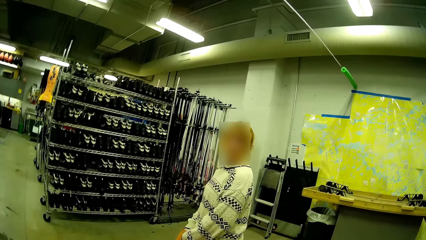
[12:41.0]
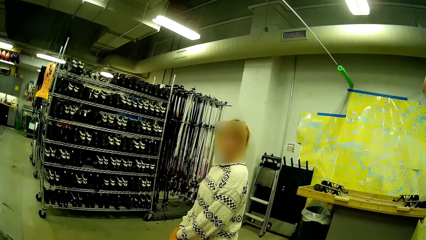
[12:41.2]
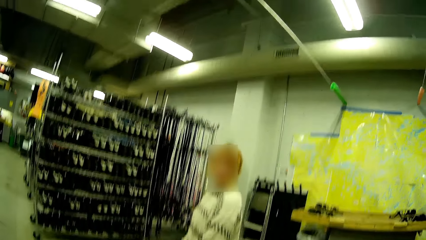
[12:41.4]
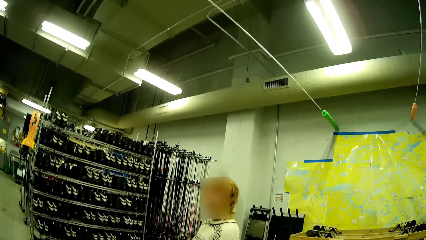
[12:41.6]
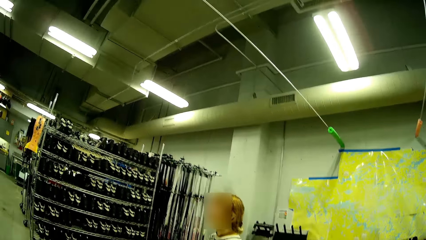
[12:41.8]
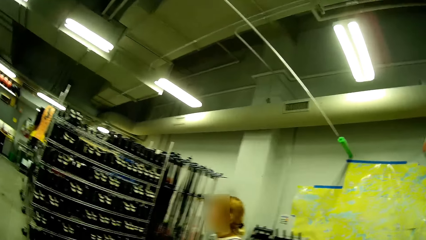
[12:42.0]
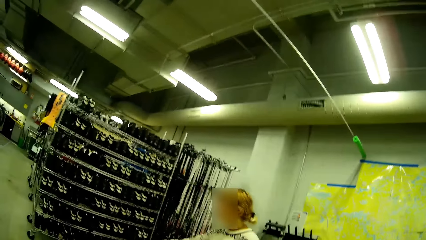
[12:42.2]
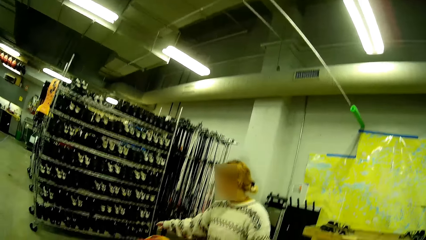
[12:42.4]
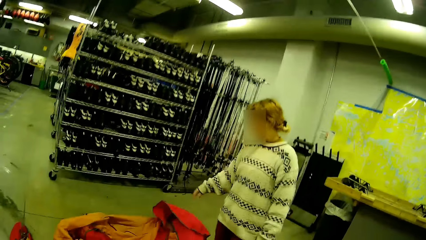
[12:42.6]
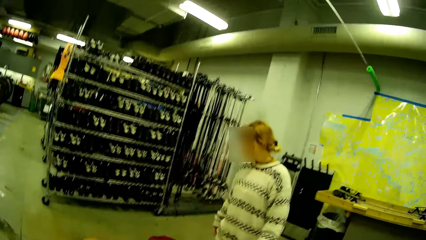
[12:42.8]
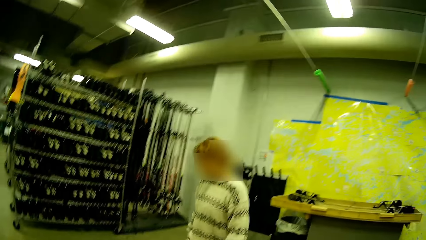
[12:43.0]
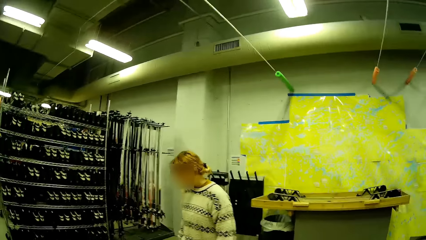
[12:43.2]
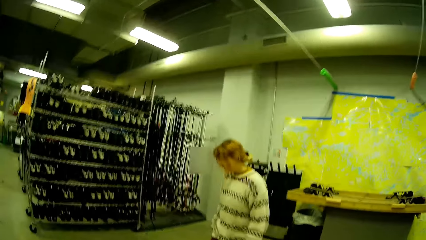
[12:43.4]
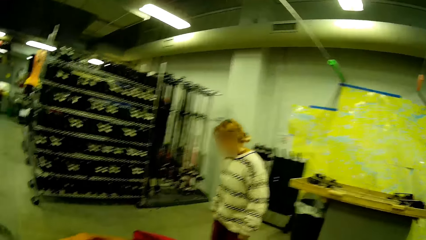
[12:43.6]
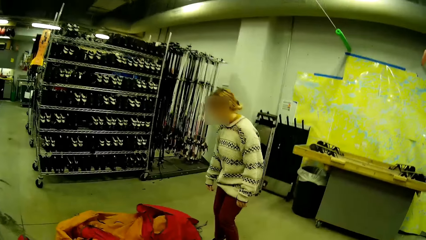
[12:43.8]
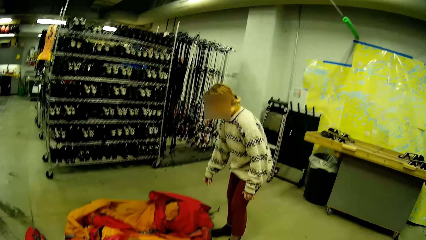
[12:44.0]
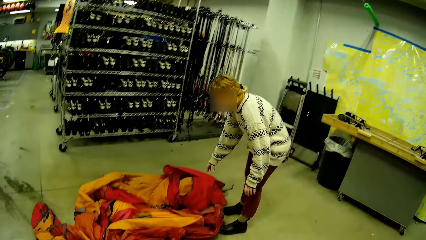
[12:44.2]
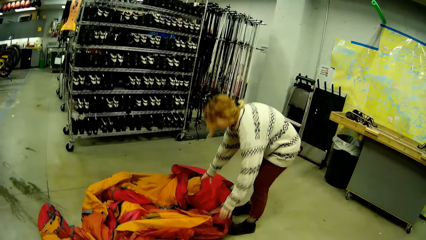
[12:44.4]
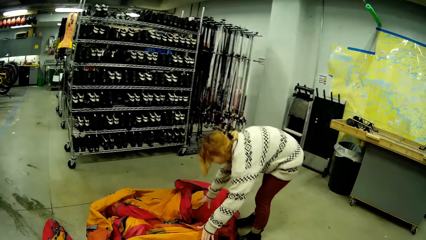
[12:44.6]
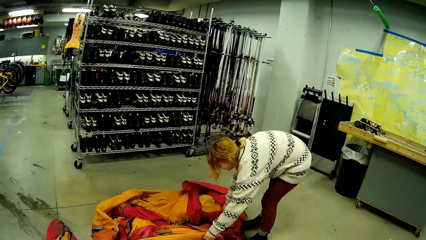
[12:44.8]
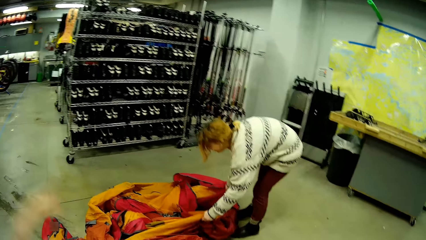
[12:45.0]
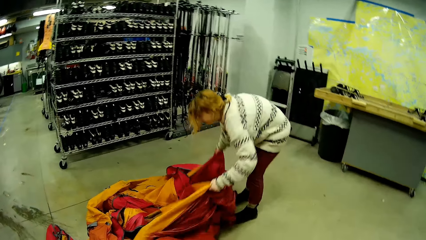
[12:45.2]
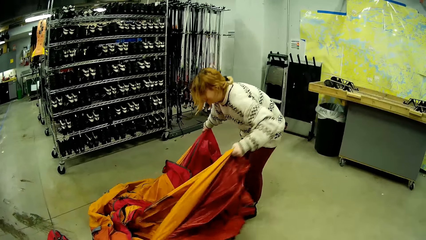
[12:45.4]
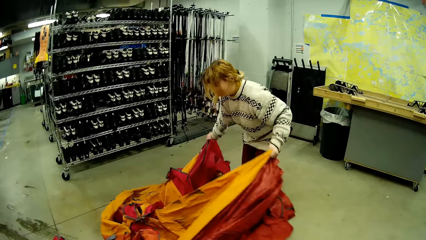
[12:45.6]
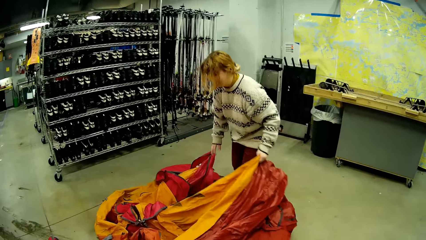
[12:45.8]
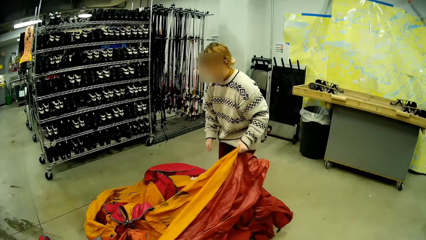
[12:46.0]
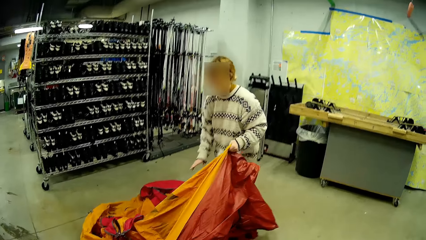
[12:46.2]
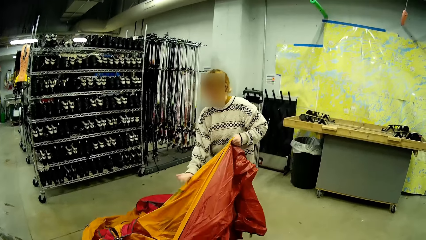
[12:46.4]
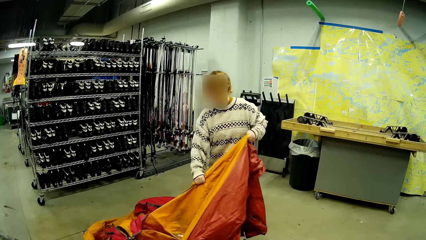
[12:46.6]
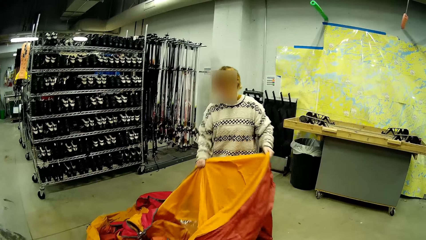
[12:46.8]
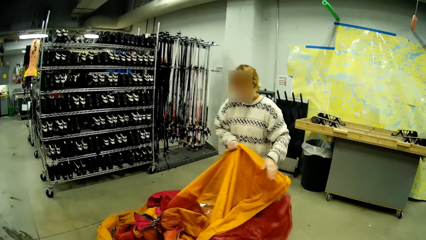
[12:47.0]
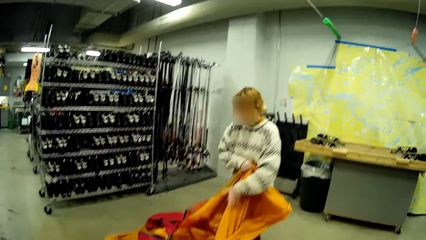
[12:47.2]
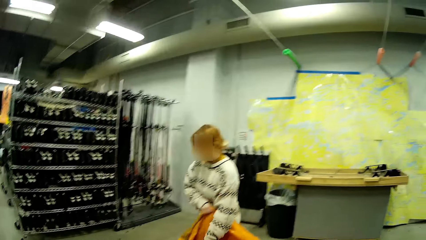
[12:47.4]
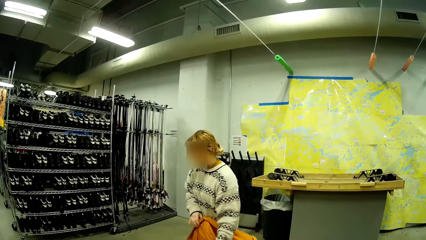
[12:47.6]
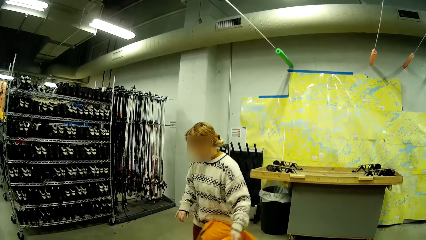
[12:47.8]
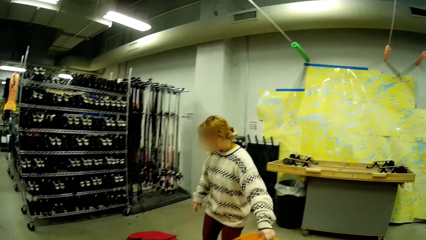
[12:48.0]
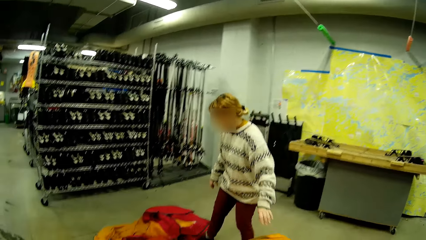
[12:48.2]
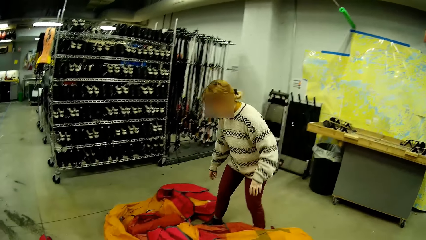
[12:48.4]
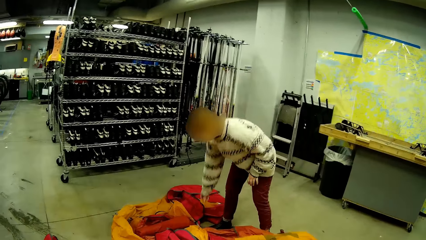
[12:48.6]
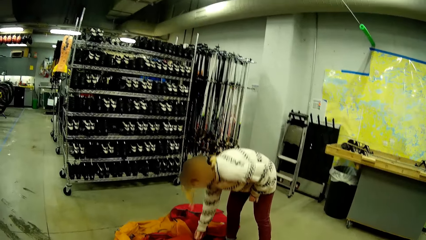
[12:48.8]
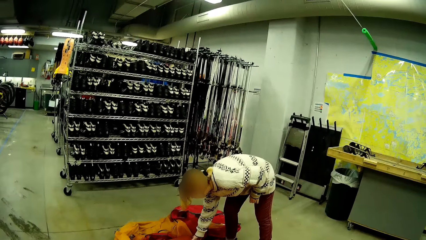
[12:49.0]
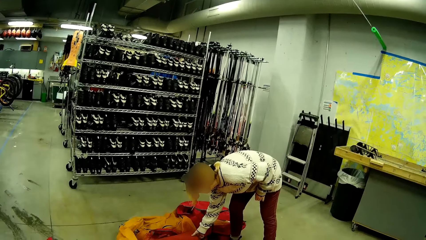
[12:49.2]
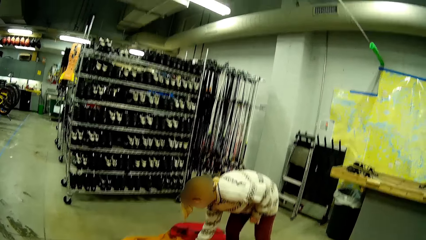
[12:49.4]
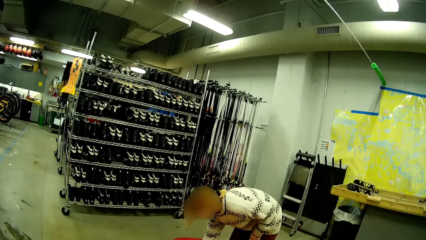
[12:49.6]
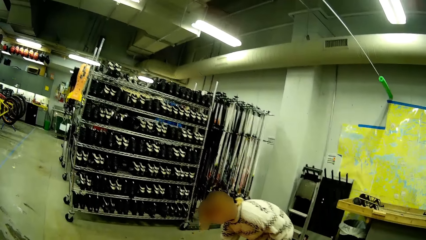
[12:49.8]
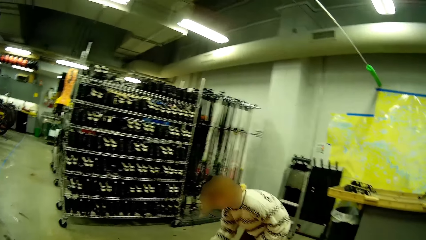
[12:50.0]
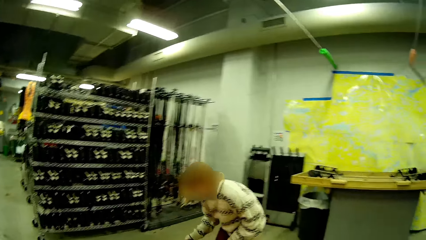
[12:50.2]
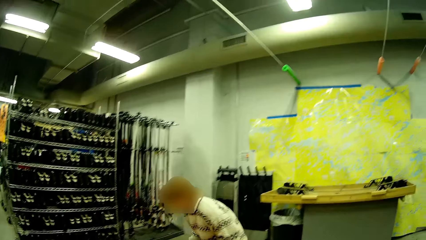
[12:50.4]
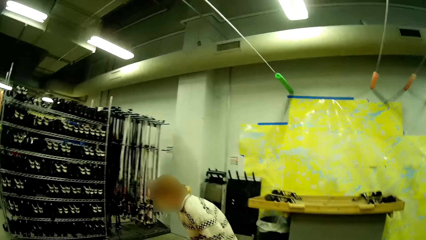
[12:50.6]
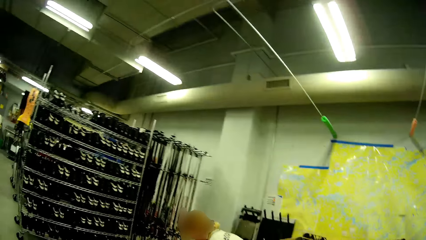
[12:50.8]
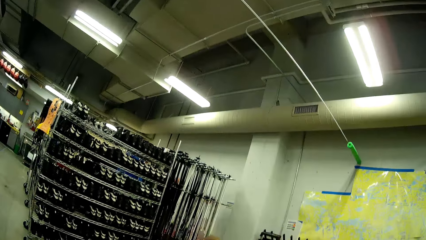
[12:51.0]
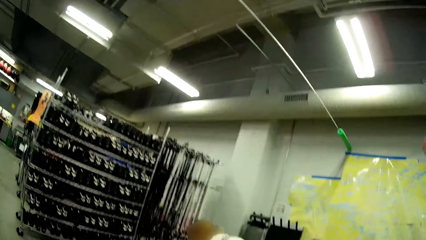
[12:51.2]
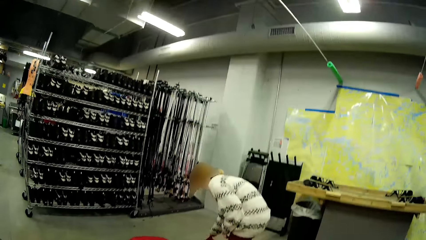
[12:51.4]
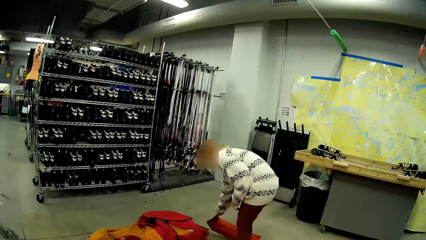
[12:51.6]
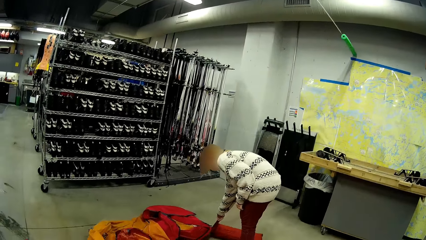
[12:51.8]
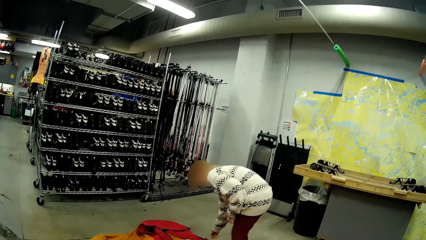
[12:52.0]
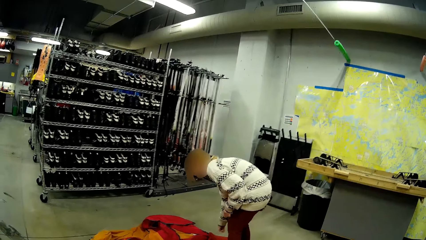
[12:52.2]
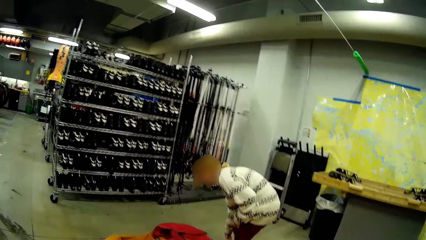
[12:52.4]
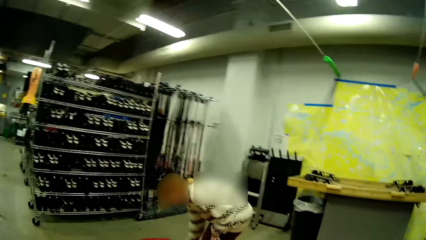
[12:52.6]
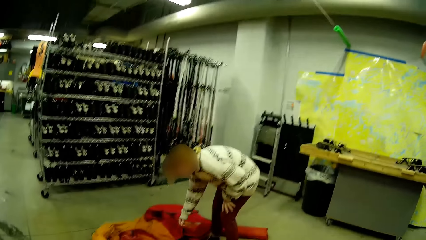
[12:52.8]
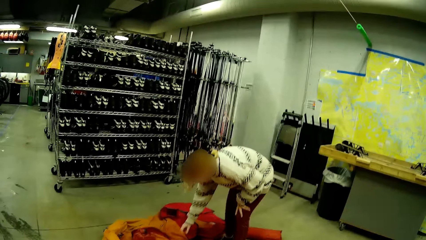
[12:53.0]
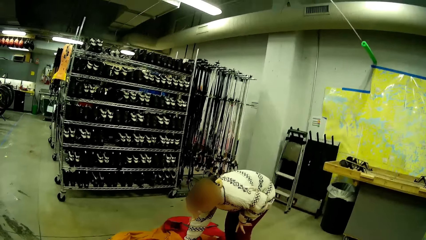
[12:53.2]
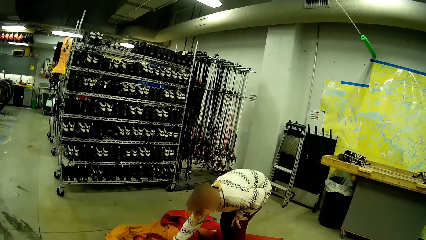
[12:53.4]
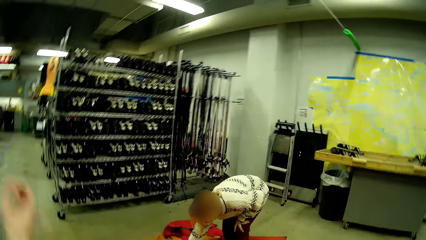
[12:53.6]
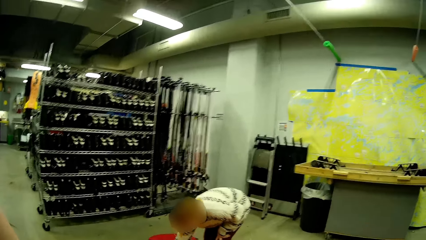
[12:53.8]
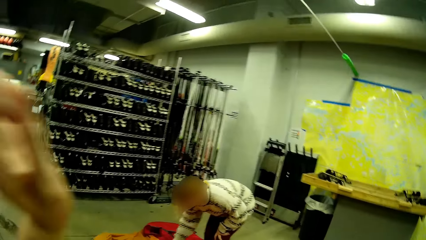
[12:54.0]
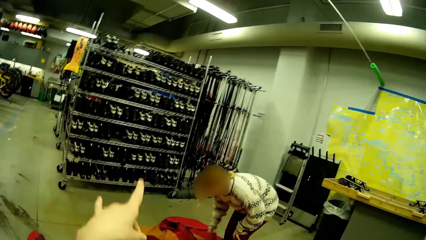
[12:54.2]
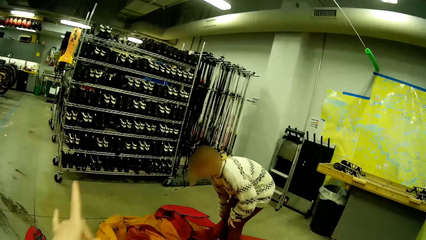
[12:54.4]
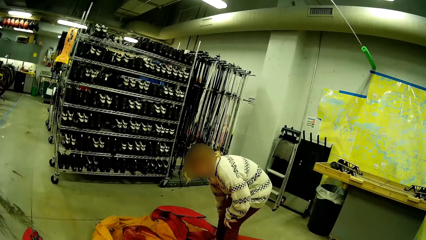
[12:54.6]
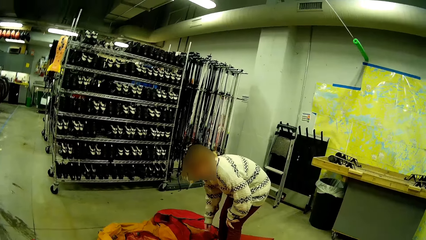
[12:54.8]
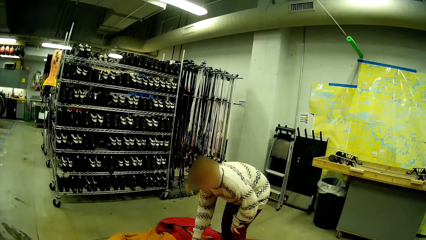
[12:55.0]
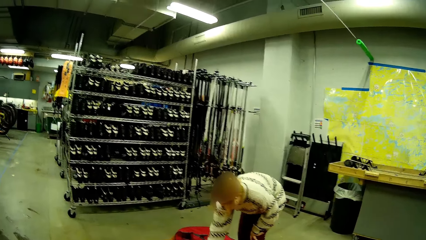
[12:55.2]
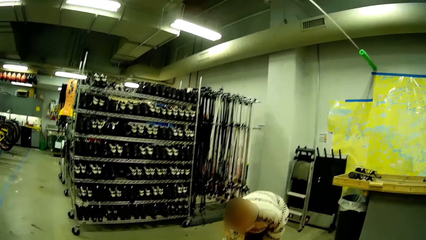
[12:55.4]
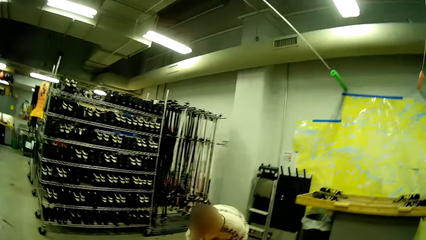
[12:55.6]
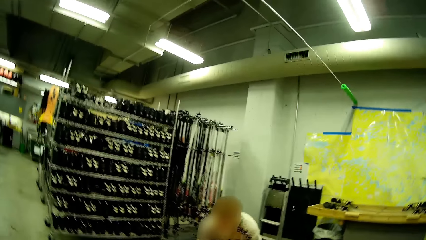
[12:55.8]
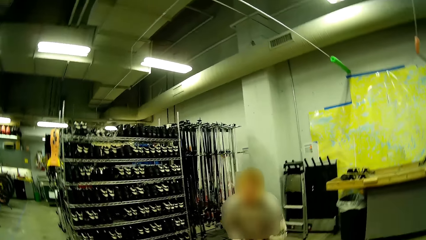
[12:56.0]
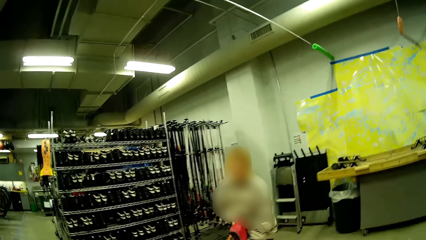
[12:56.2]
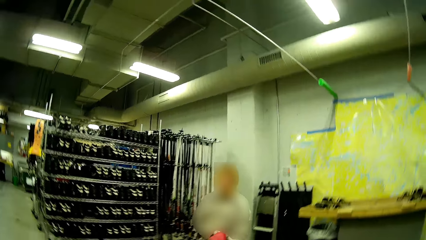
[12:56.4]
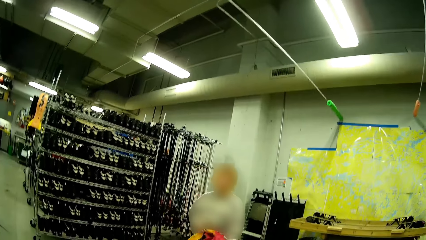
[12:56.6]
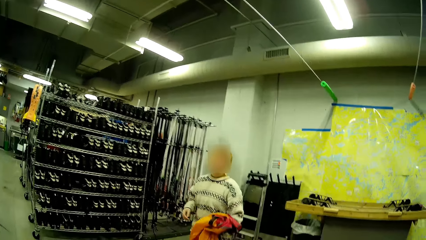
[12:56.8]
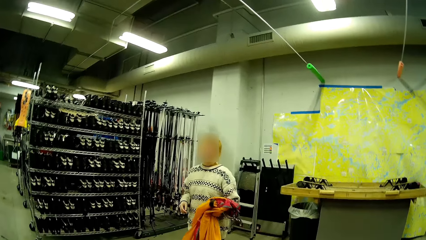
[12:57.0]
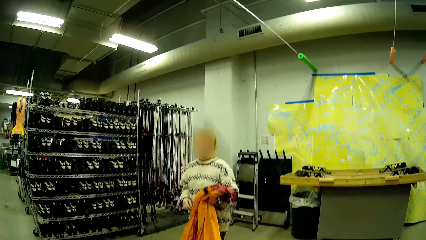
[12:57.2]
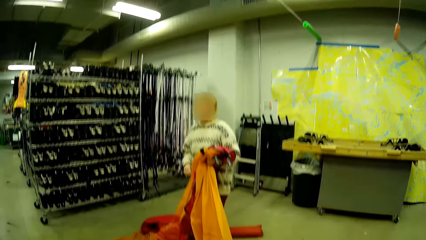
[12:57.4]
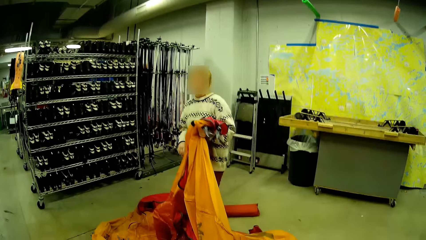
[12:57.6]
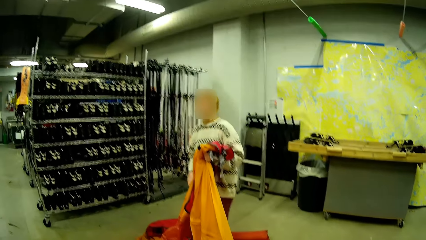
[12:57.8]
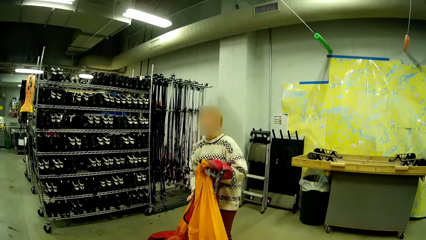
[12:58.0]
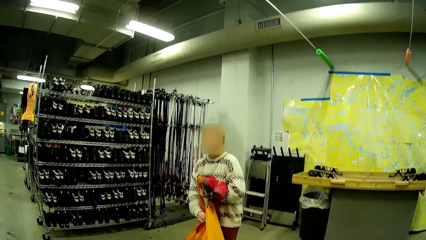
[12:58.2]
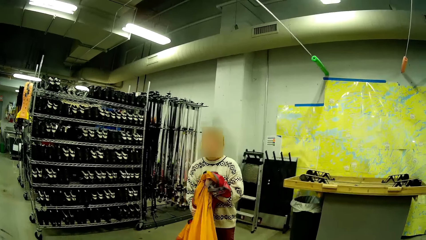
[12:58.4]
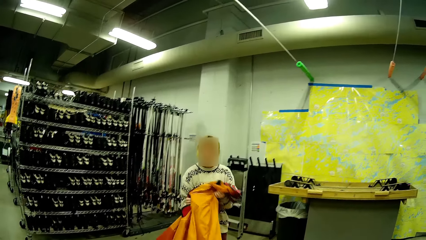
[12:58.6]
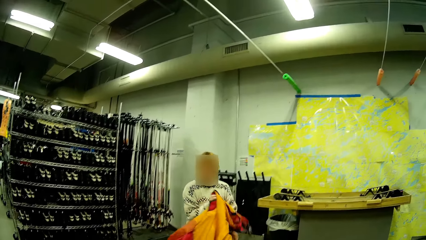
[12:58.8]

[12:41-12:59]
A person straightens fabric on the floor. The person spreads the tent. The person stares in the room.
